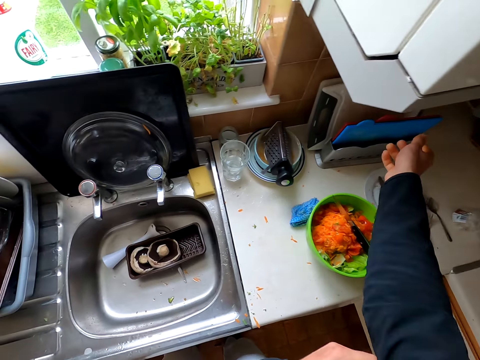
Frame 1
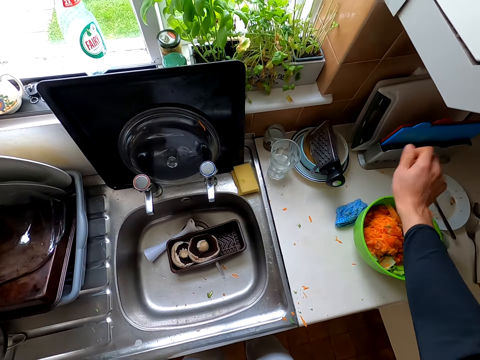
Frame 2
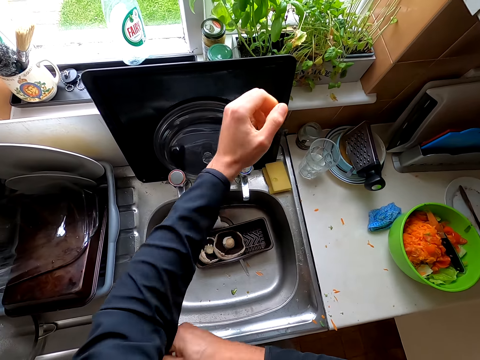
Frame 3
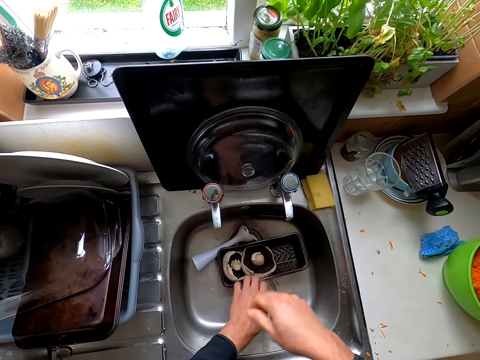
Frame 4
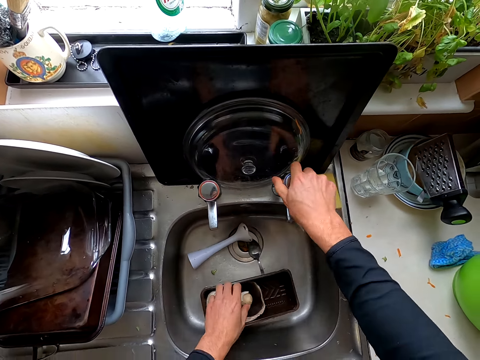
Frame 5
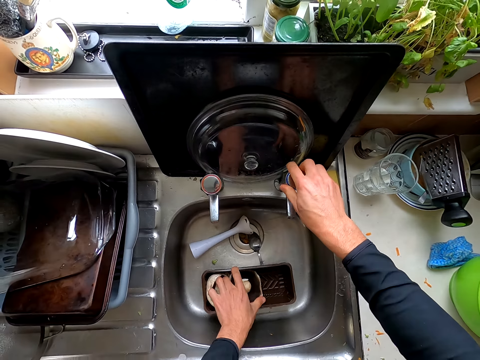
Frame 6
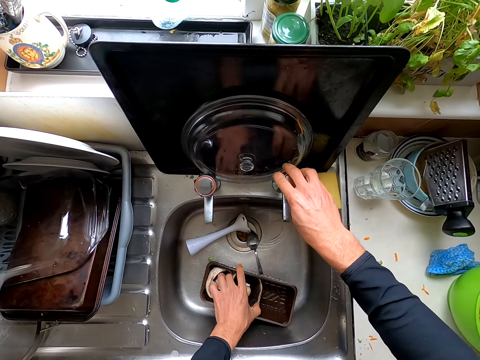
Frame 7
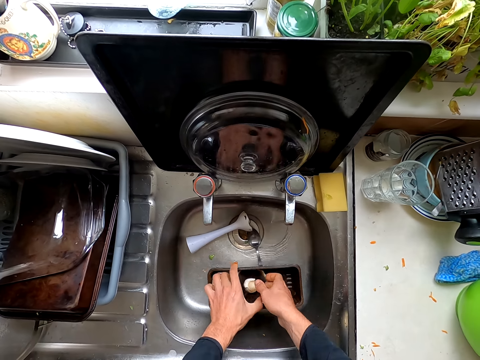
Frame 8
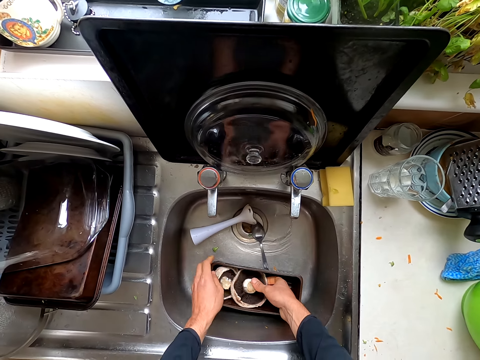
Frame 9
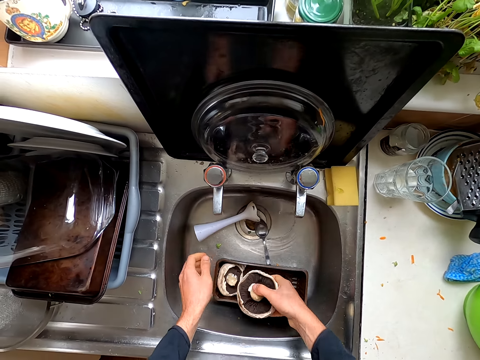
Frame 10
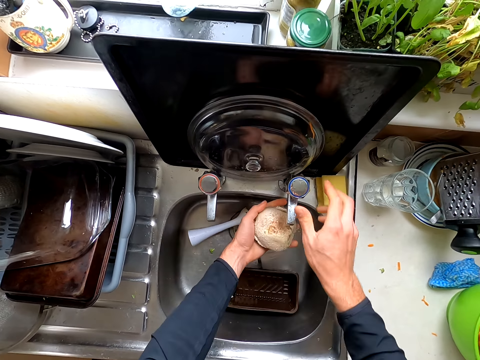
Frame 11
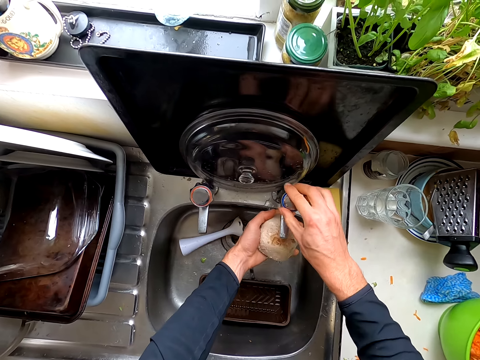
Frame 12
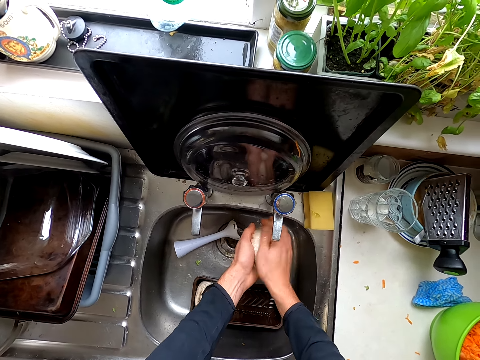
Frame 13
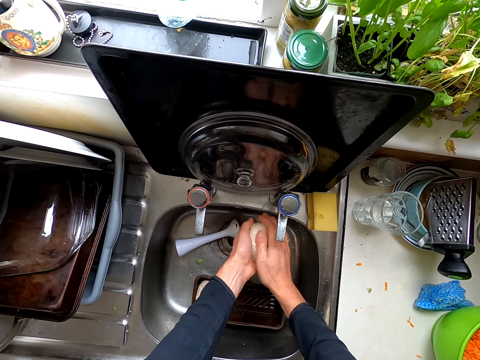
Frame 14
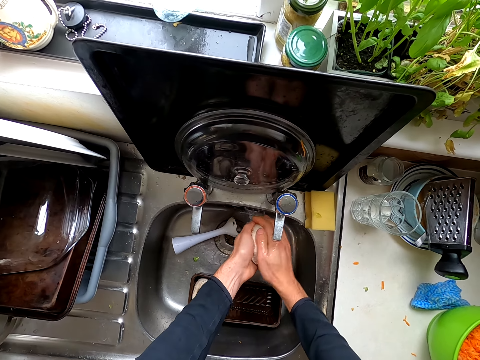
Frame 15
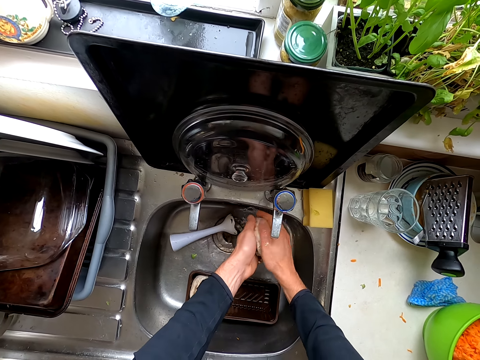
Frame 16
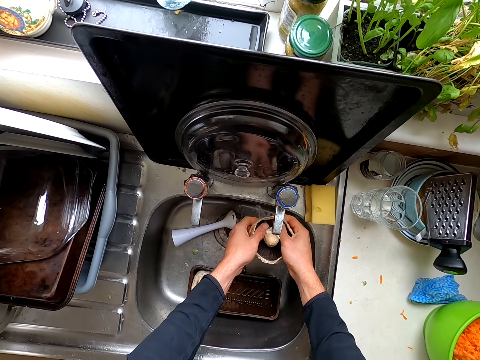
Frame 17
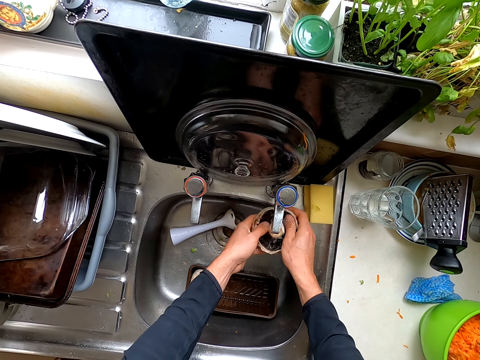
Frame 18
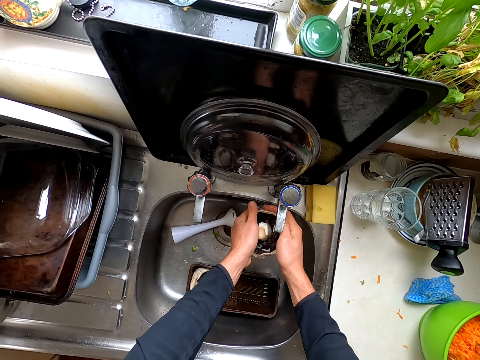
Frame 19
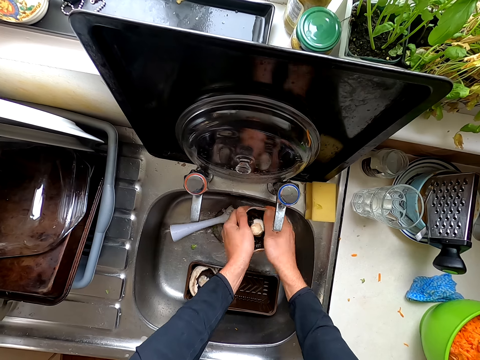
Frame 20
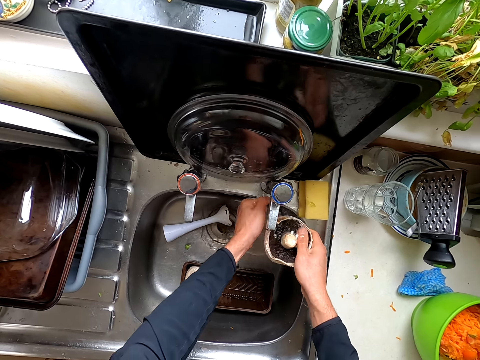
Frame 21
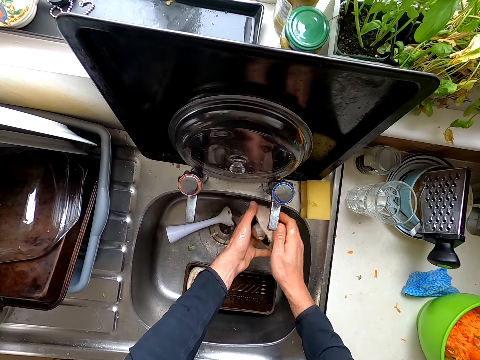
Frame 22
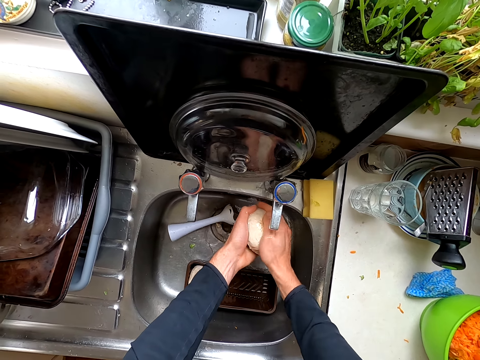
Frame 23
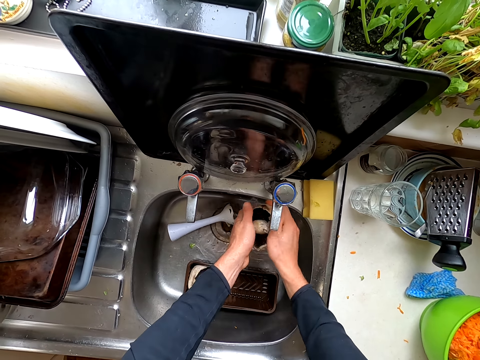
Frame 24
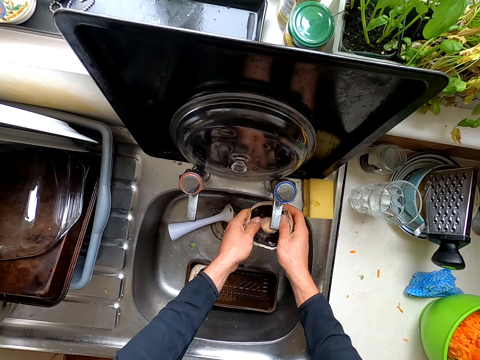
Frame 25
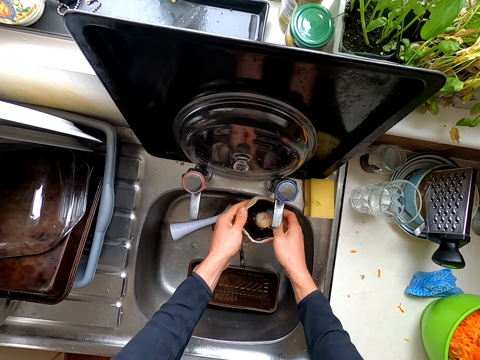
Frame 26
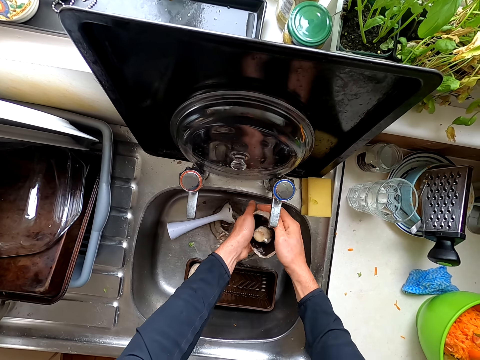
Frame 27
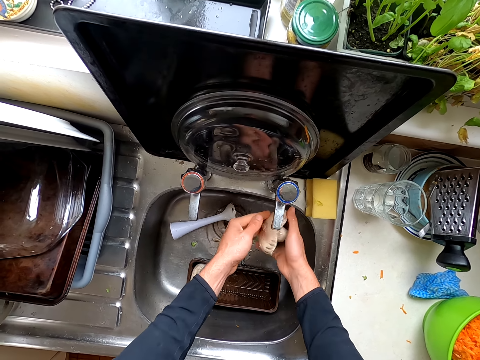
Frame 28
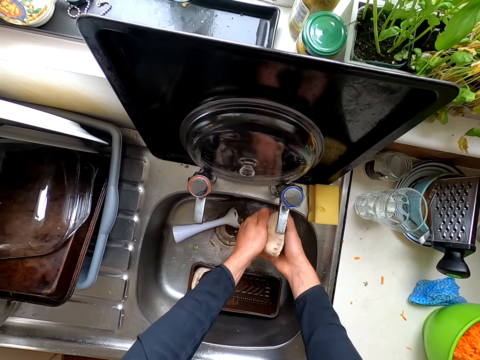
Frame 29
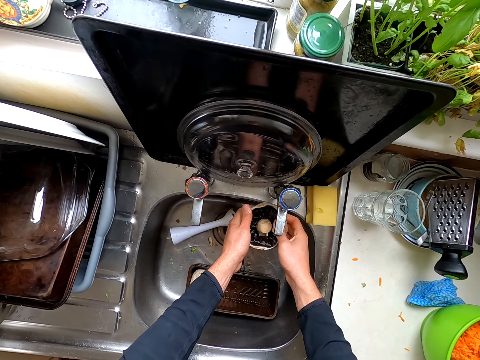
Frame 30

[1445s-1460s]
The camera wearer puts the plastic paper down. They pull the sweater. They pull the container. They open up the tap. They hold the mushroom and wash the mushroom.

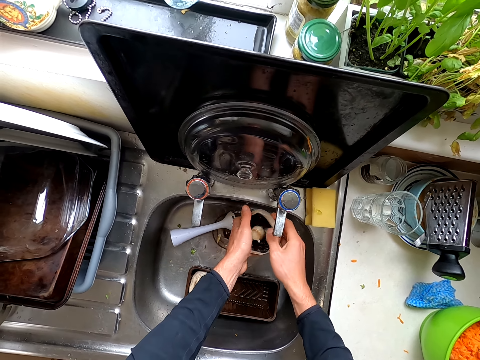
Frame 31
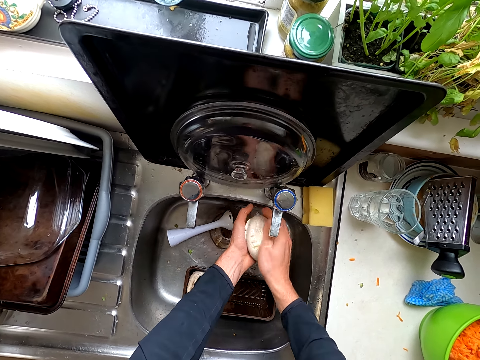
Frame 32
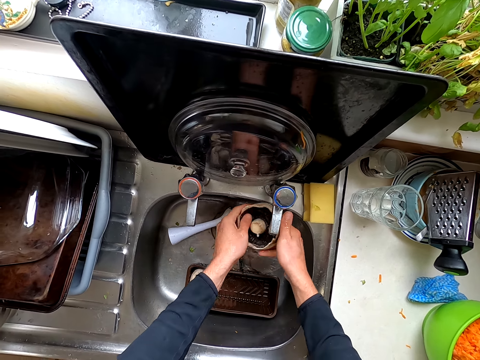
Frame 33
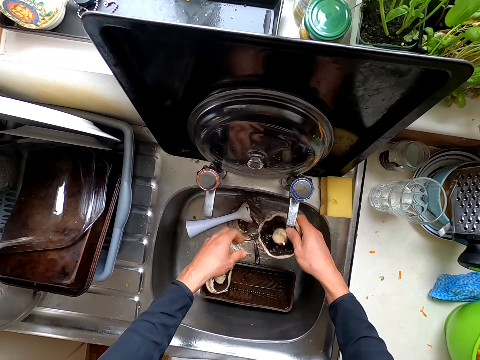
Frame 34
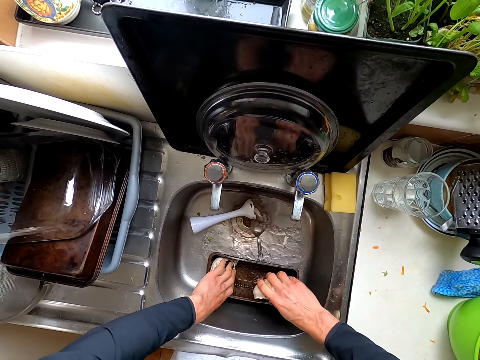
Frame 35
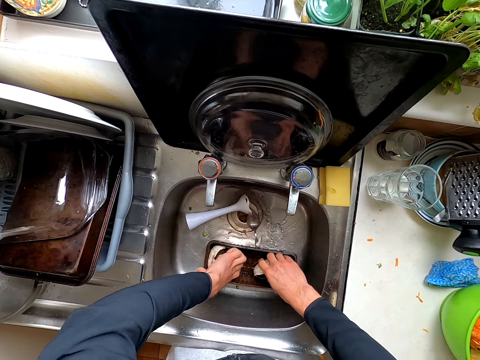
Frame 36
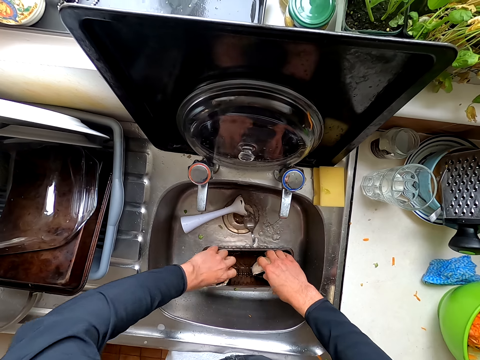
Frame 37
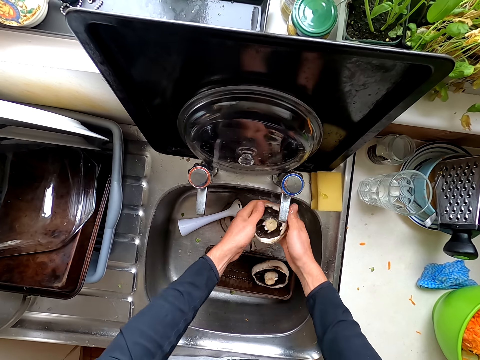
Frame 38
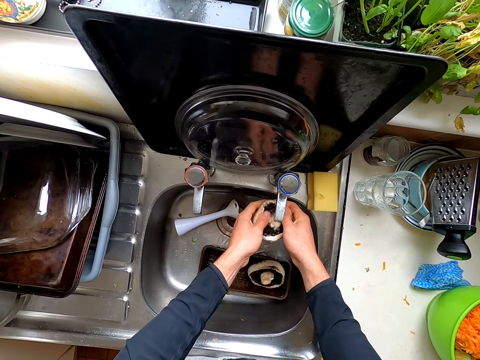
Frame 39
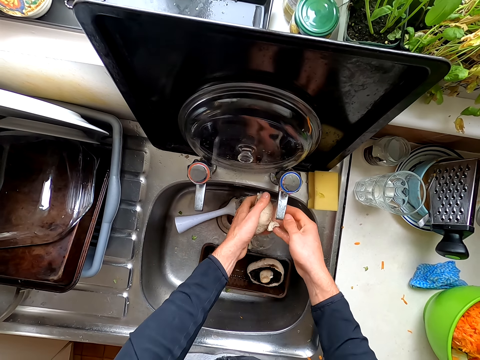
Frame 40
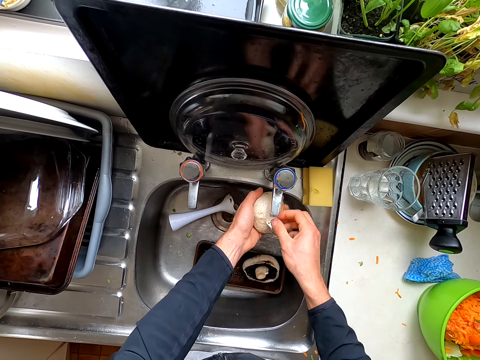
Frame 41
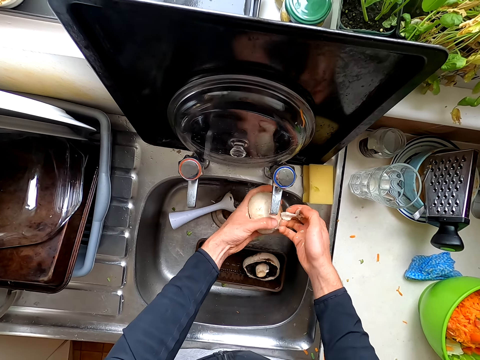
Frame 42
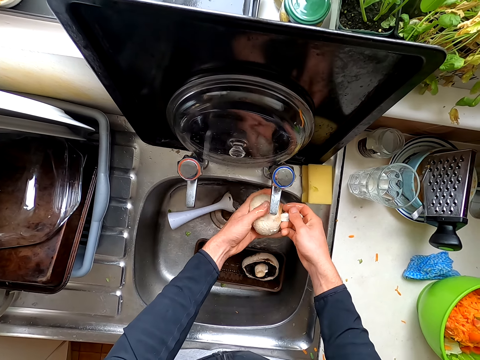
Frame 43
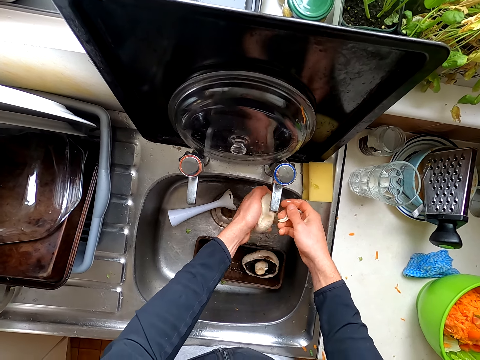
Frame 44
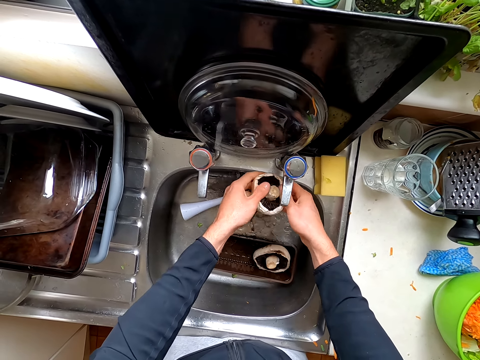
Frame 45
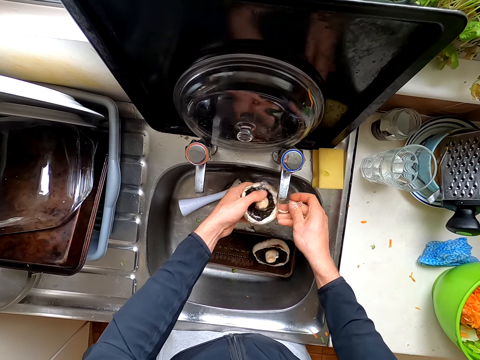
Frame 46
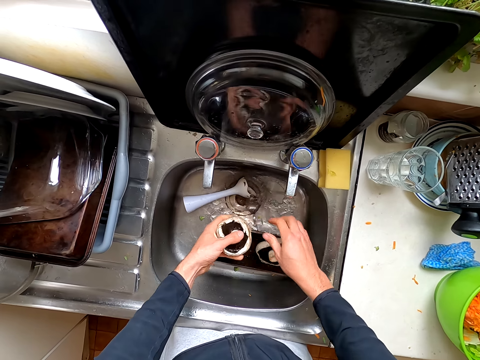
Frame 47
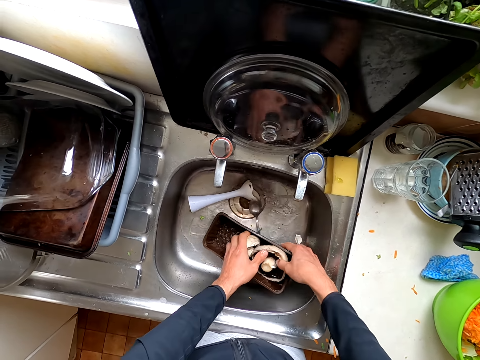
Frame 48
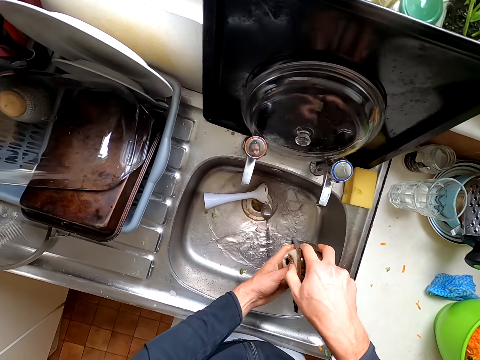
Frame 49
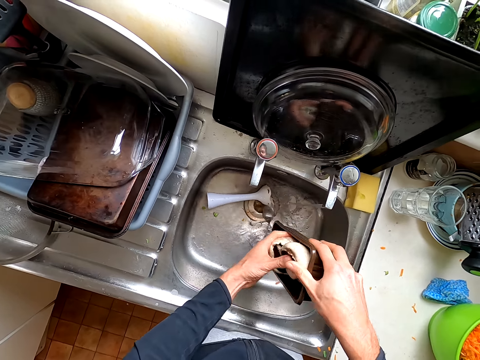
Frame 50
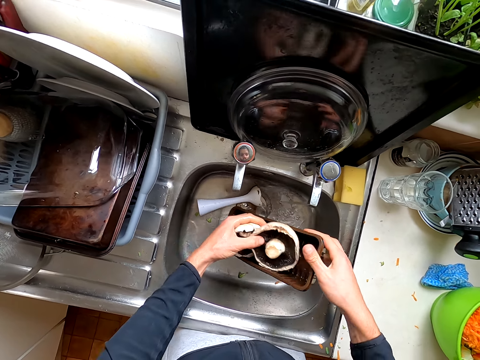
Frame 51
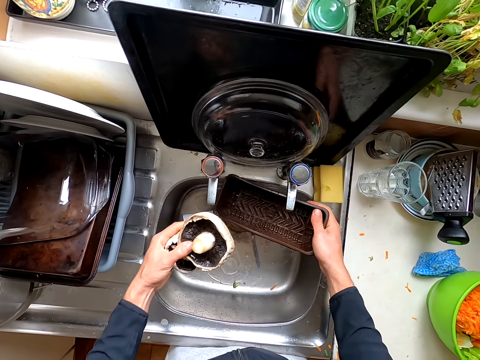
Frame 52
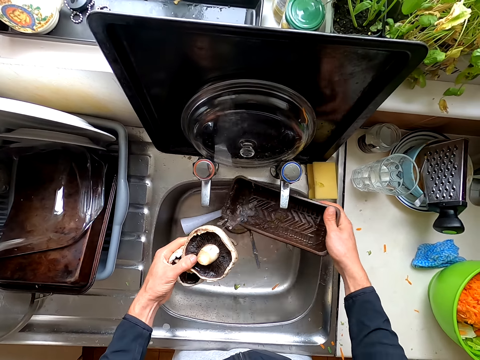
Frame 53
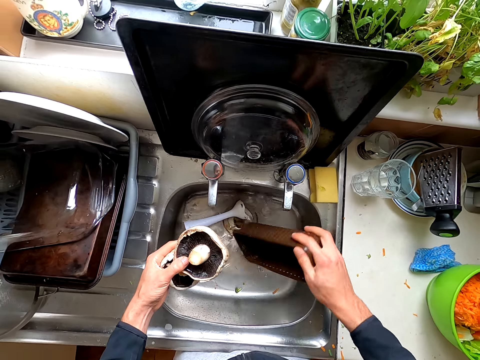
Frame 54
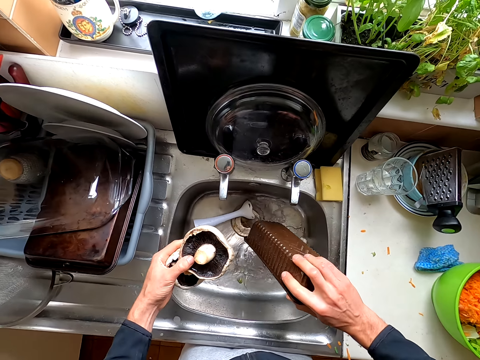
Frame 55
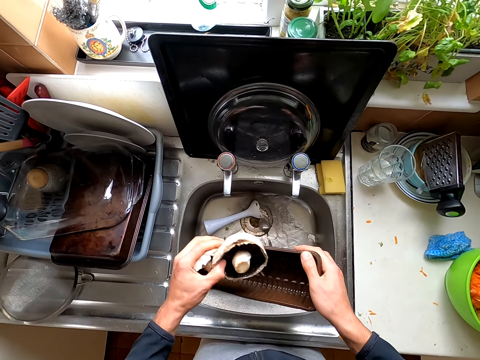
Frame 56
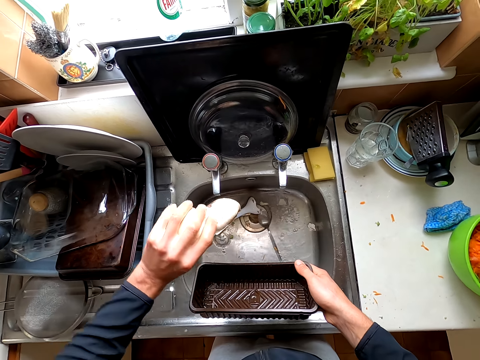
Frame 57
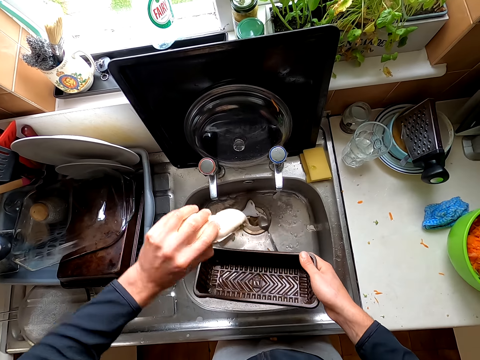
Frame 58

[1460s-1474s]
The camera wearer puts the mushroom on the small tray. They hold the mushroom. They wash the mushroom. They hold the mushrooms. They wash the small tray. They pour the water.
